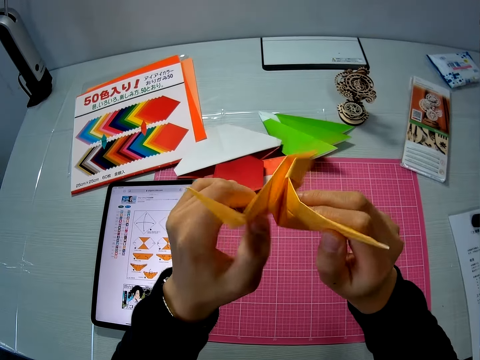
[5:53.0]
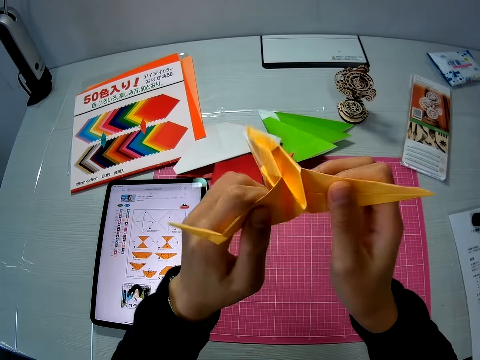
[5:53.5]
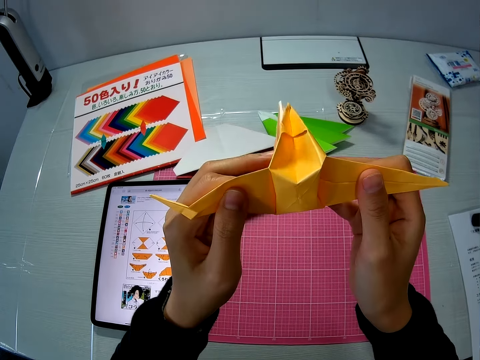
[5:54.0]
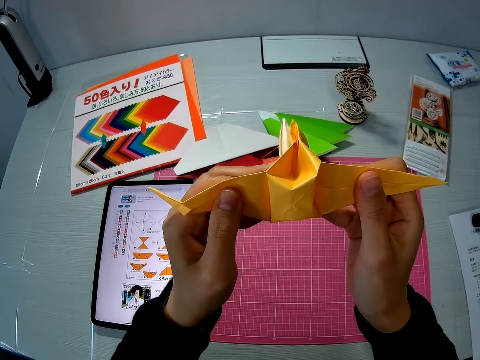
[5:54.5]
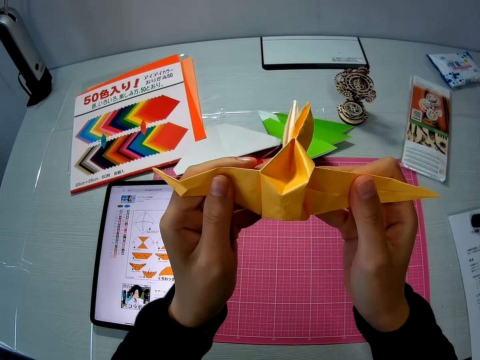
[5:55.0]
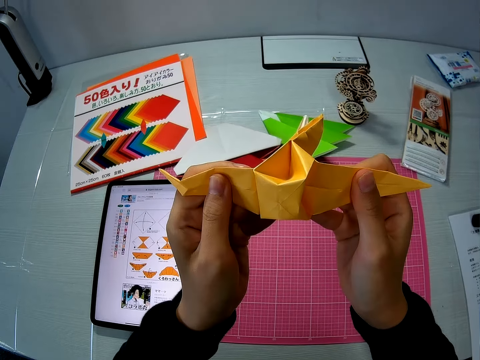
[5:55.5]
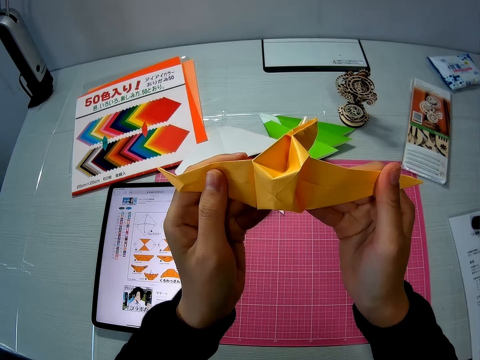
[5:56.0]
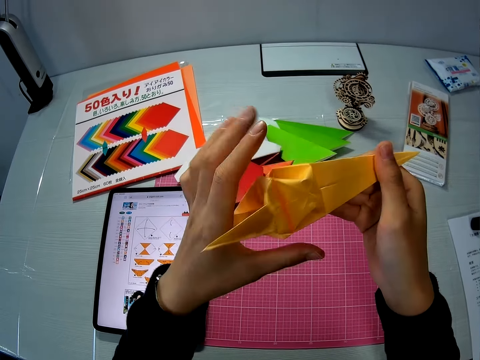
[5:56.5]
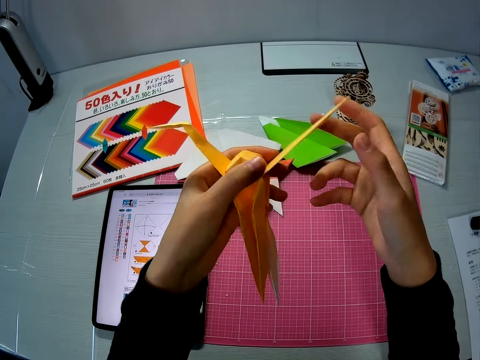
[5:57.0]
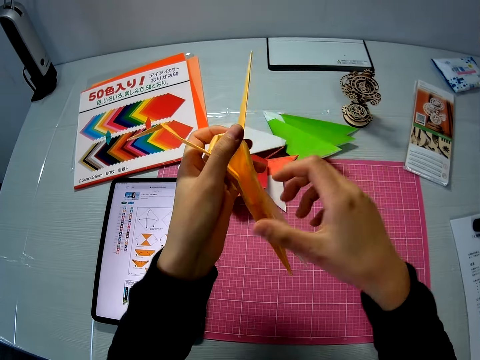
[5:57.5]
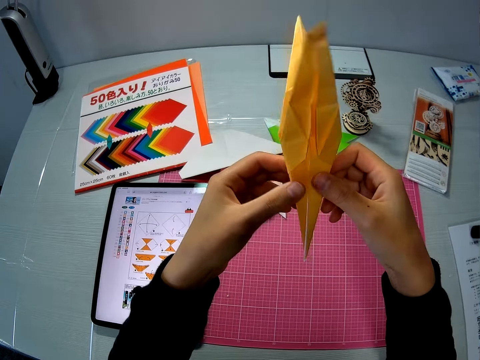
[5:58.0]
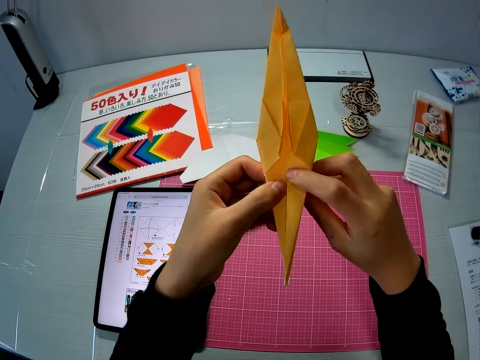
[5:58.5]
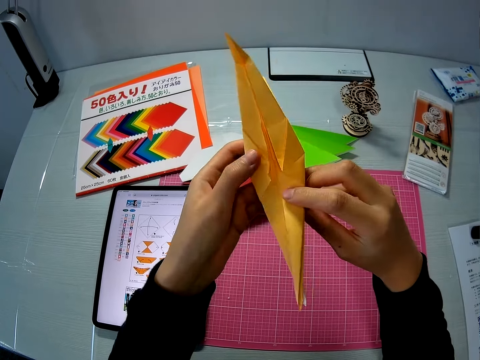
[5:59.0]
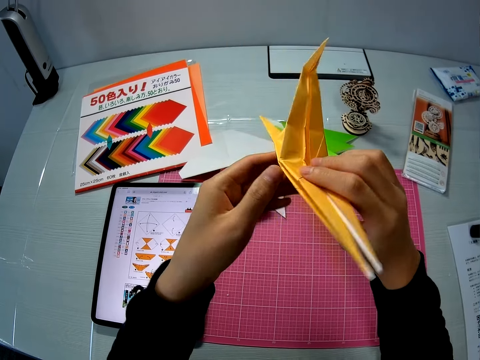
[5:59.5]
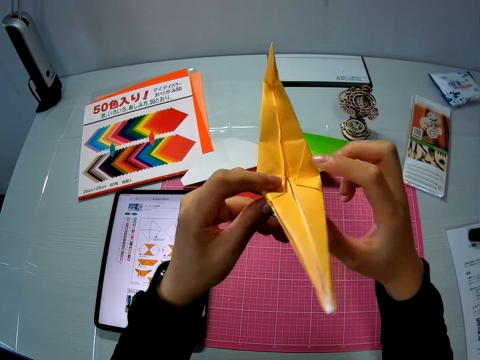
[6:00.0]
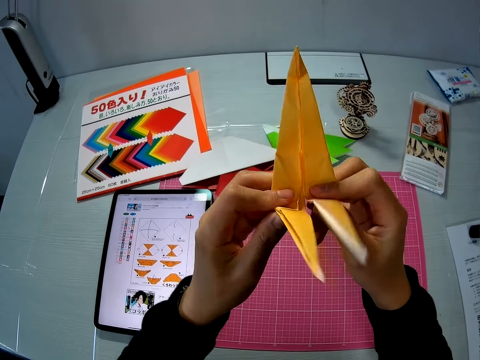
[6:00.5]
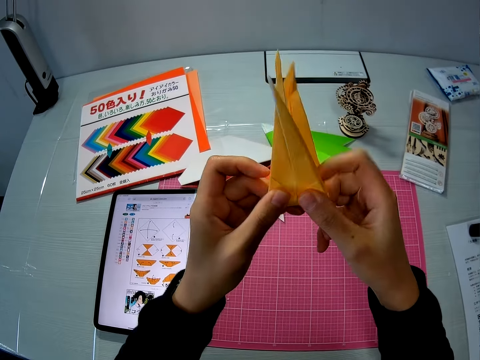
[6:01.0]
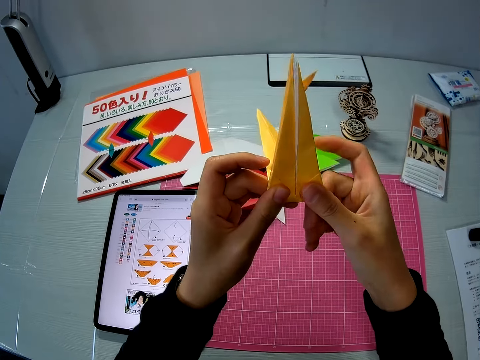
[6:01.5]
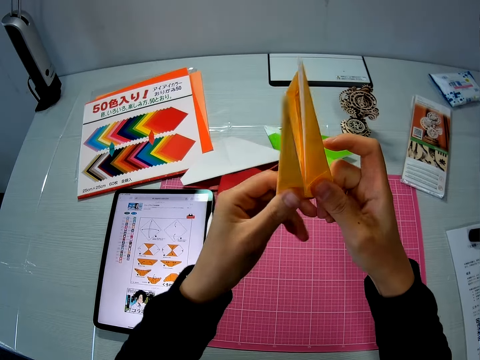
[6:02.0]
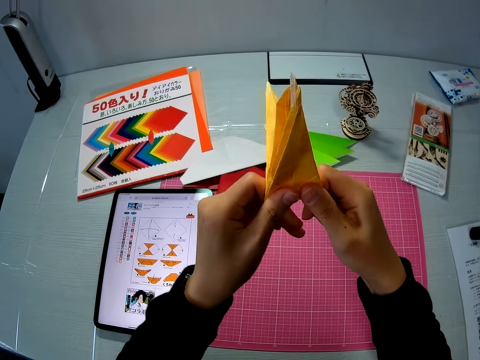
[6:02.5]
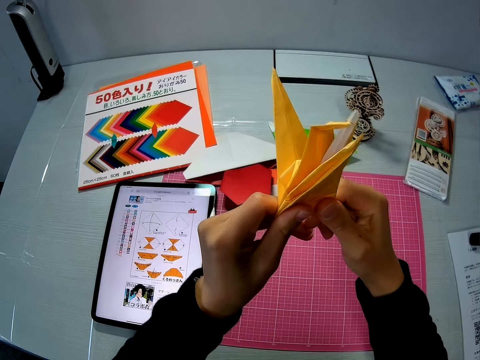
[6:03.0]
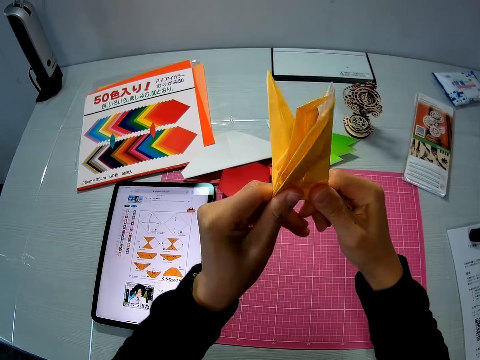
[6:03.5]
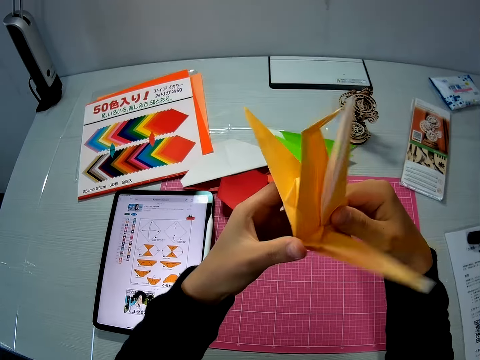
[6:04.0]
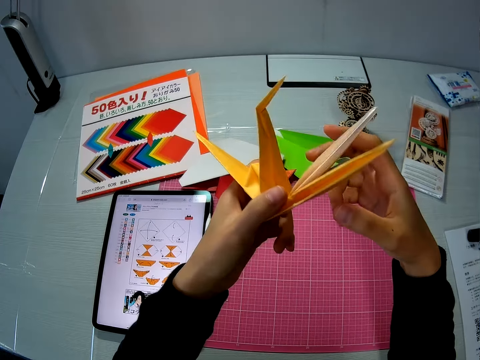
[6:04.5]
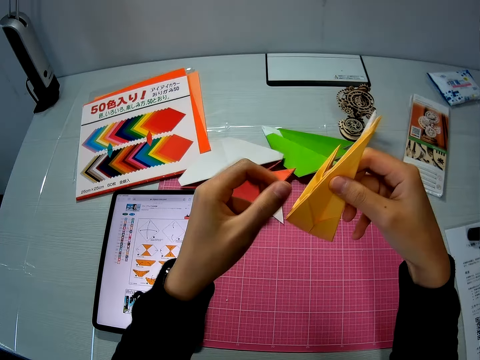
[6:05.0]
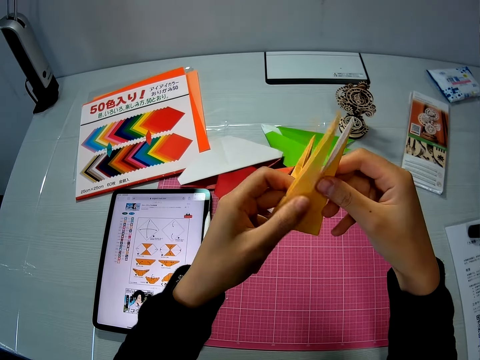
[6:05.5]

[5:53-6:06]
The camera wearer unfolds an origami. They turn the origami. They fold the origami. They press the origami.

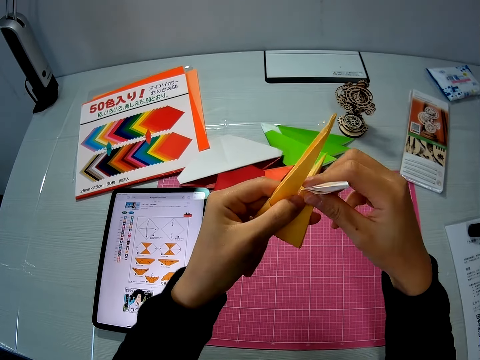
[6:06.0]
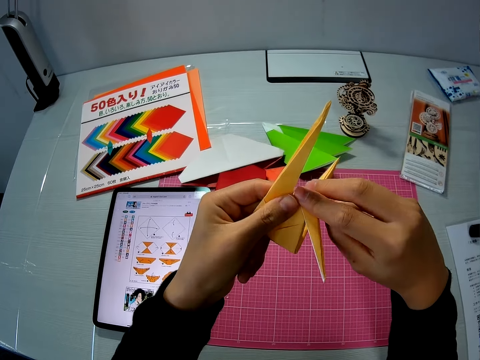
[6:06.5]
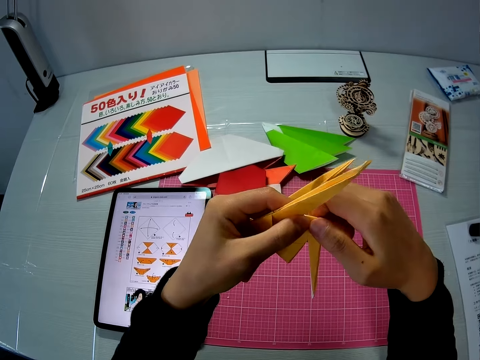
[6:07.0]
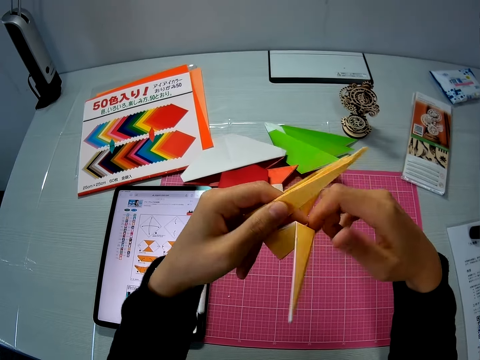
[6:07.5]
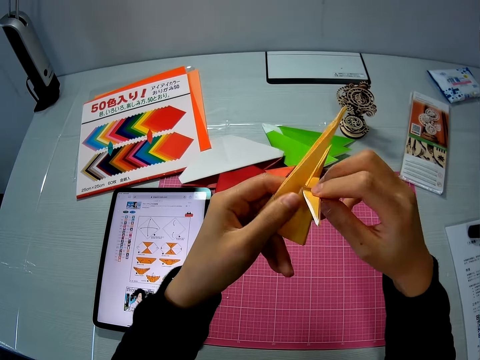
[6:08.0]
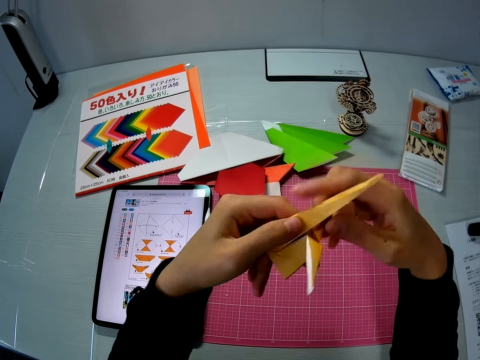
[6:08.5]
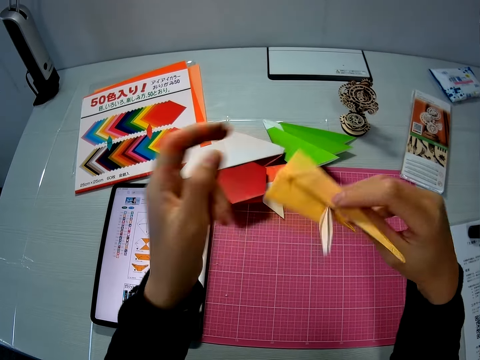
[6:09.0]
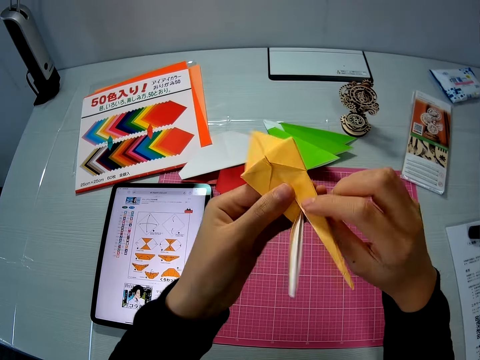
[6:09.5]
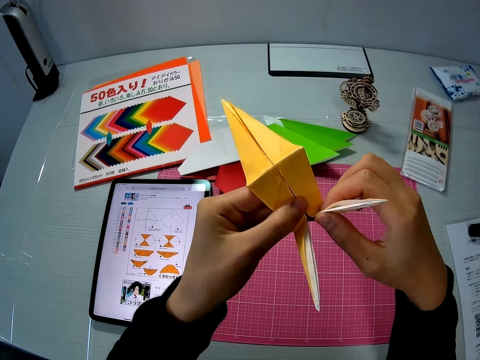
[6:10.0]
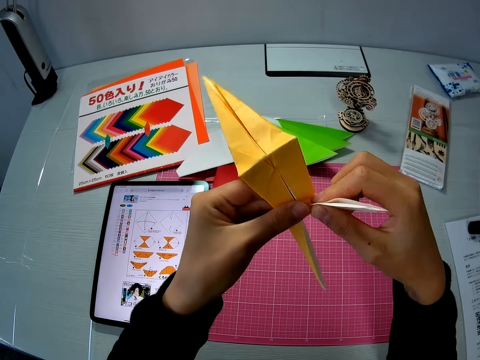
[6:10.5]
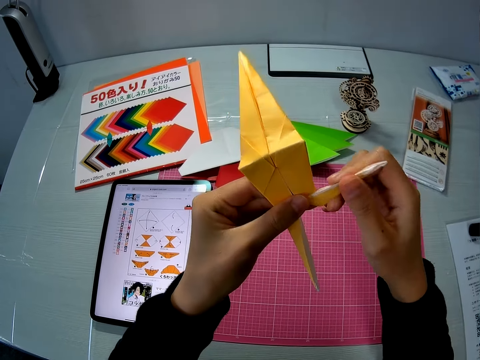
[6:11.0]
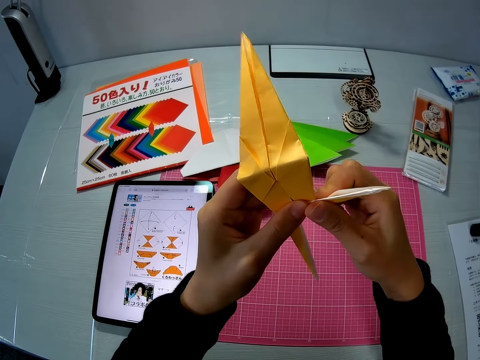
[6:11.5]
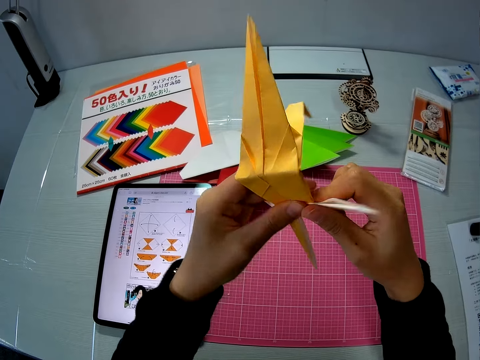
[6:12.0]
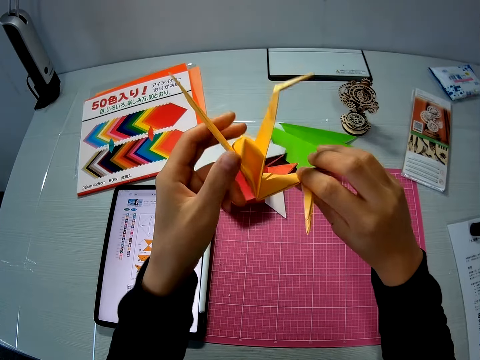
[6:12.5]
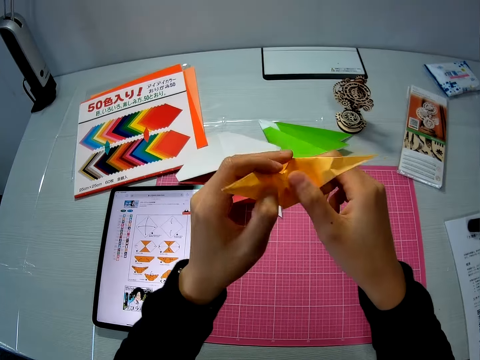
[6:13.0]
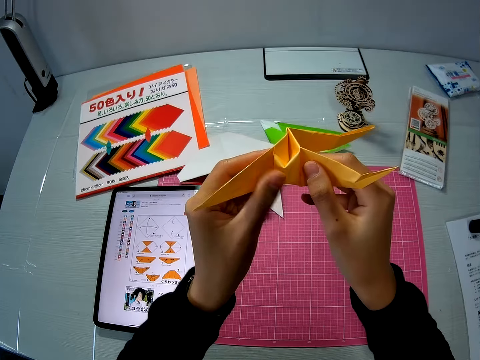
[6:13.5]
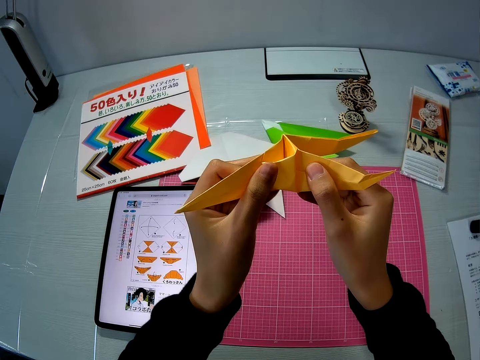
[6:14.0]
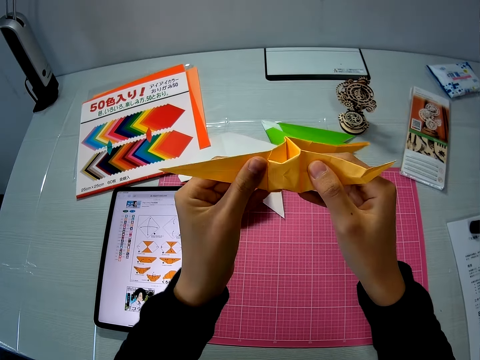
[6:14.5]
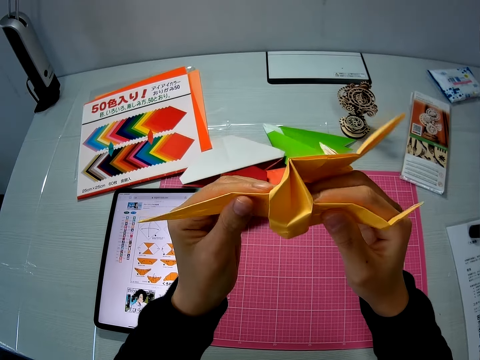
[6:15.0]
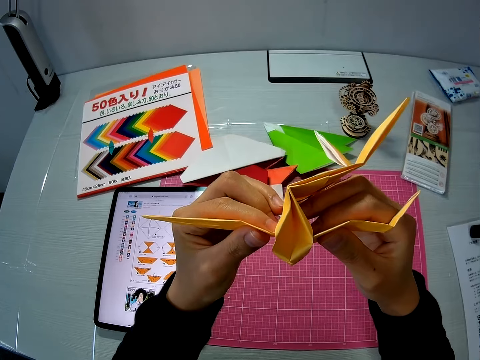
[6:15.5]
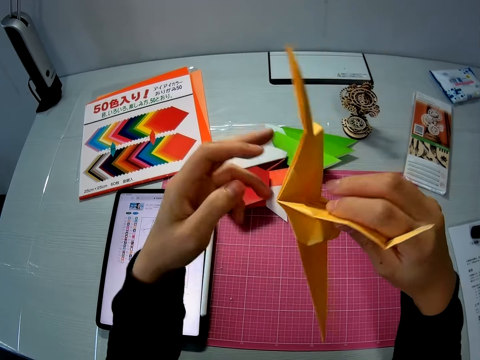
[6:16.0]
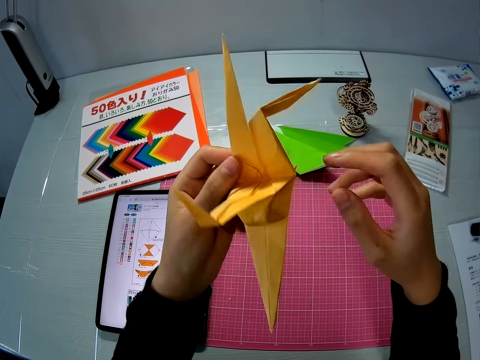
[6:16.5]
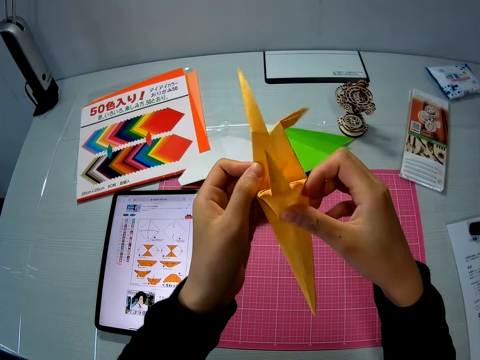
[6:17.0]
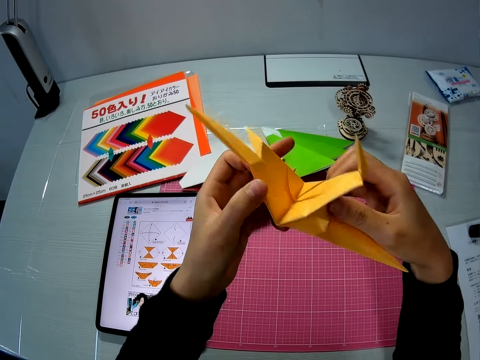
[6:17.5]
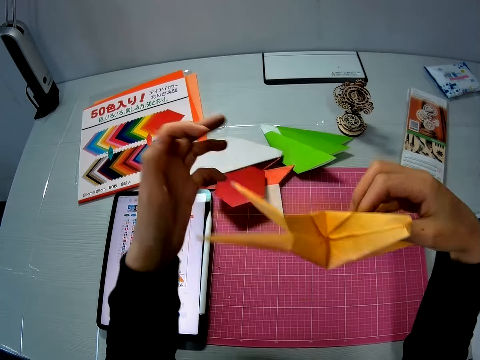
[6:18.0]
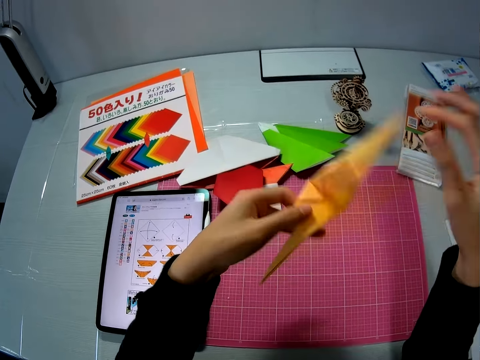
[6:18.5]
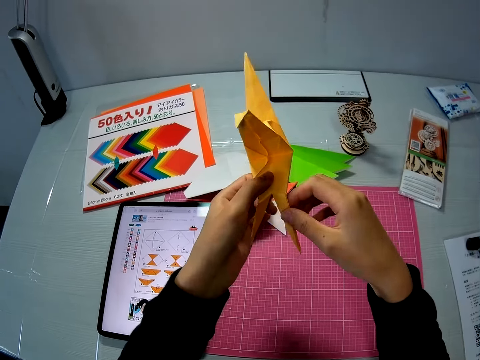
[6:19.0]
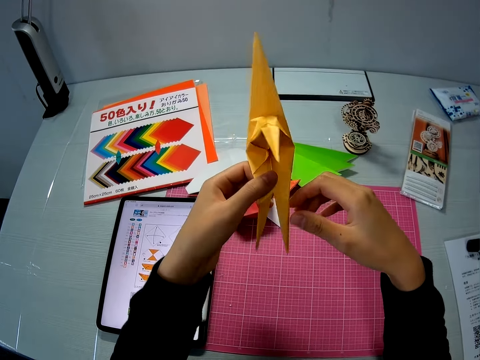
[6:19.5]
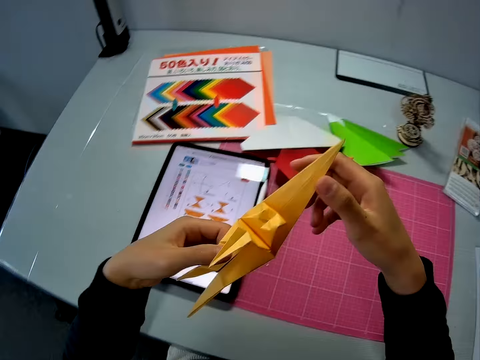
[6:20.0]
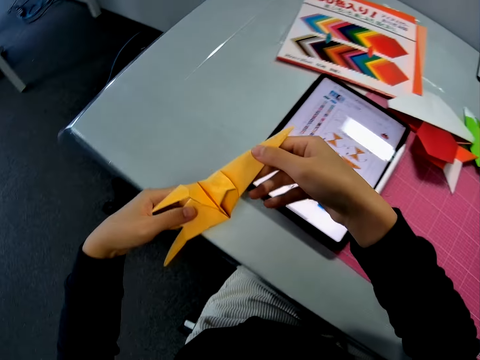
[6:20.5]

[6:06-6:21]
The camera wearer folds an origami. He presses the origami. He folds the origami. He presses the origami. He presses it again. He turns the origami. He stretches the origami. He turns the origami. He examines the yellow paper craft with his hands. He turns the origami. He folds the origami.
